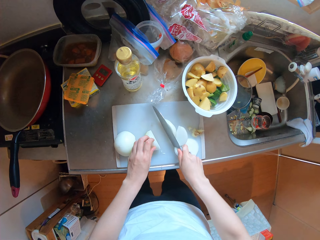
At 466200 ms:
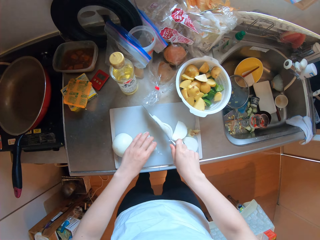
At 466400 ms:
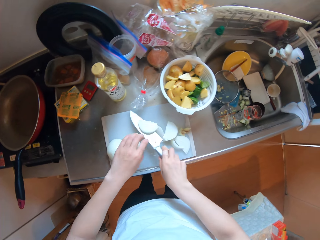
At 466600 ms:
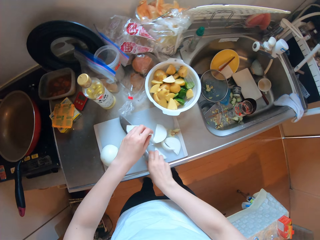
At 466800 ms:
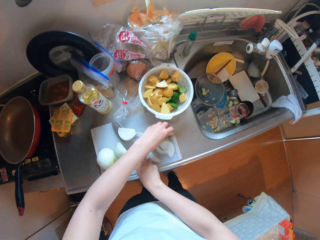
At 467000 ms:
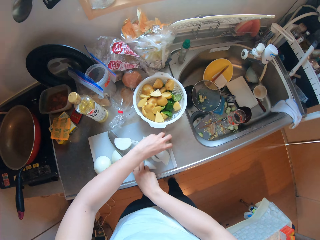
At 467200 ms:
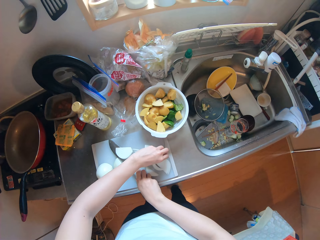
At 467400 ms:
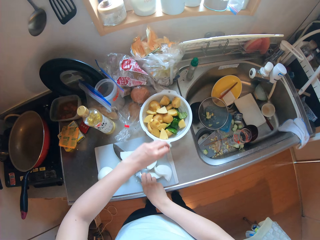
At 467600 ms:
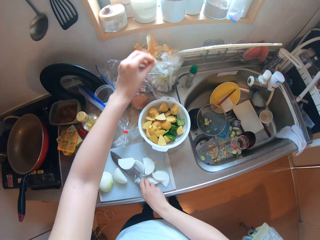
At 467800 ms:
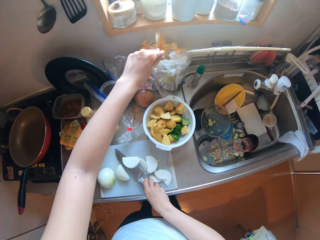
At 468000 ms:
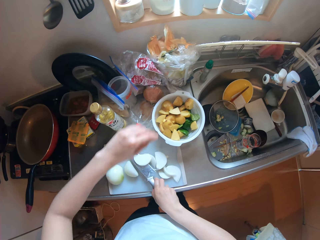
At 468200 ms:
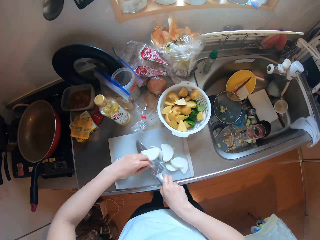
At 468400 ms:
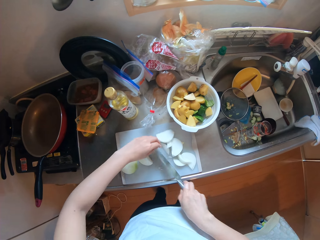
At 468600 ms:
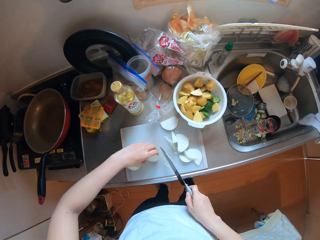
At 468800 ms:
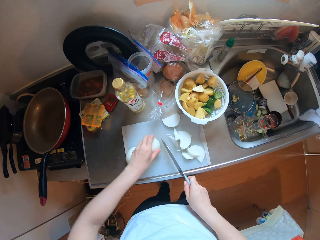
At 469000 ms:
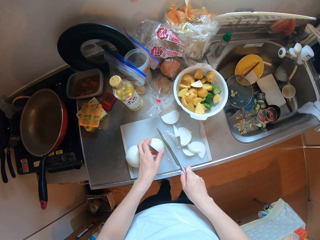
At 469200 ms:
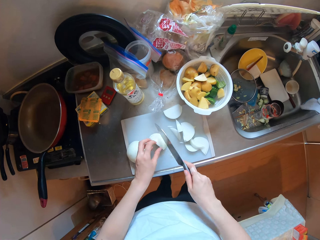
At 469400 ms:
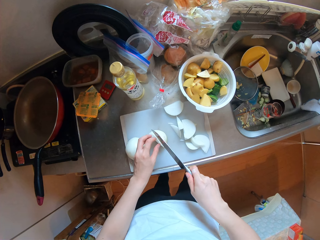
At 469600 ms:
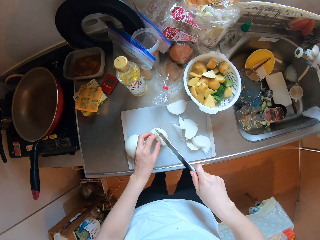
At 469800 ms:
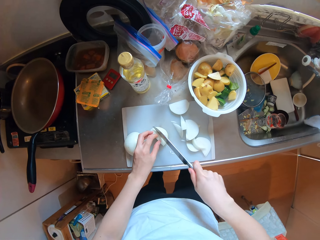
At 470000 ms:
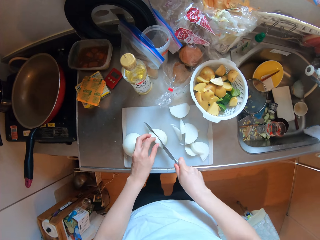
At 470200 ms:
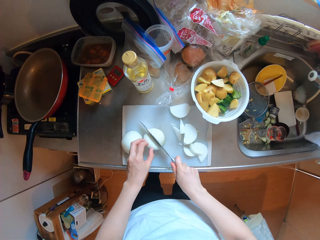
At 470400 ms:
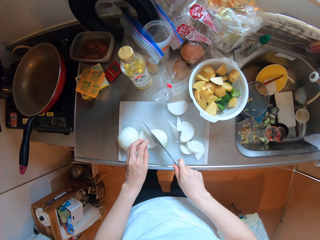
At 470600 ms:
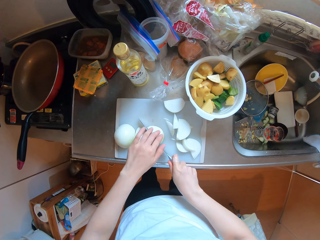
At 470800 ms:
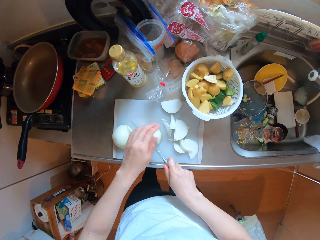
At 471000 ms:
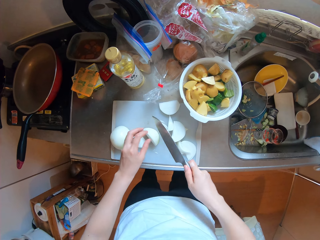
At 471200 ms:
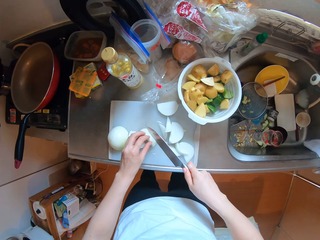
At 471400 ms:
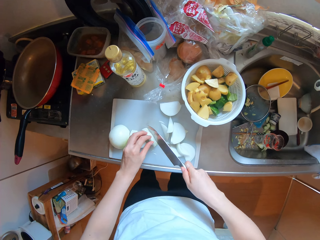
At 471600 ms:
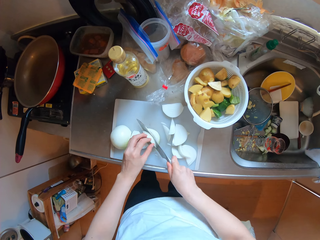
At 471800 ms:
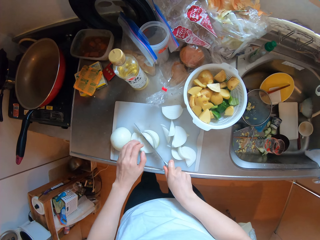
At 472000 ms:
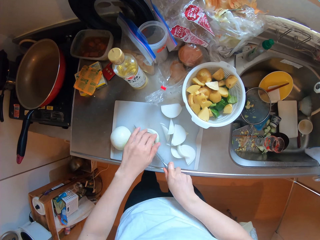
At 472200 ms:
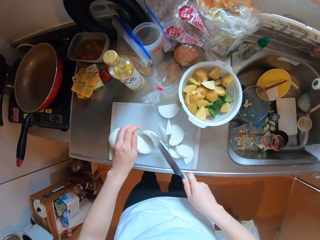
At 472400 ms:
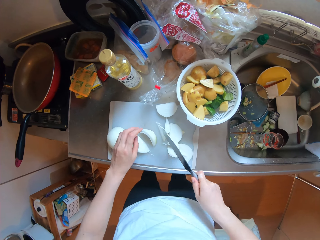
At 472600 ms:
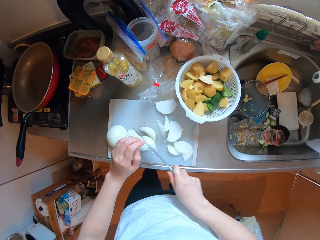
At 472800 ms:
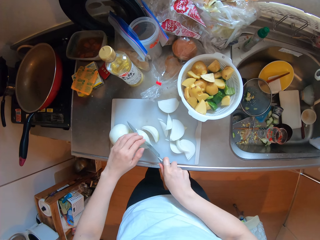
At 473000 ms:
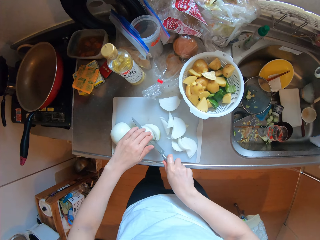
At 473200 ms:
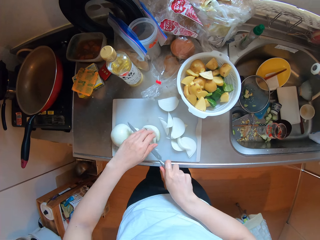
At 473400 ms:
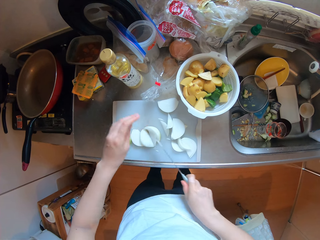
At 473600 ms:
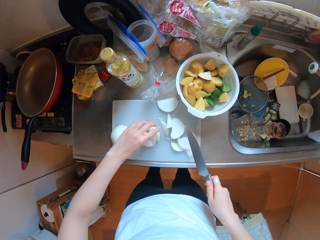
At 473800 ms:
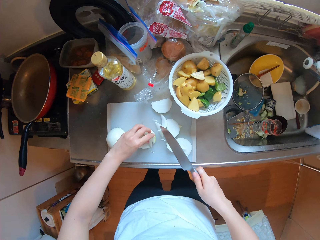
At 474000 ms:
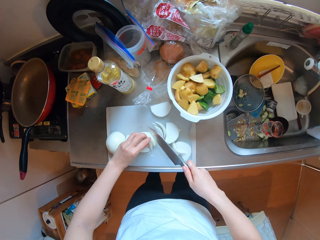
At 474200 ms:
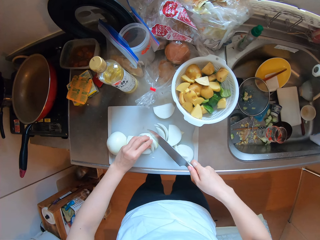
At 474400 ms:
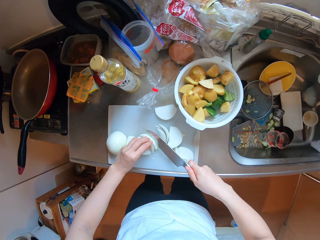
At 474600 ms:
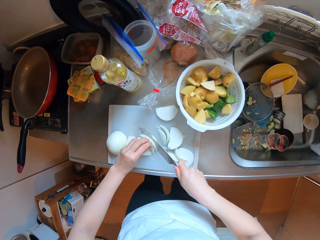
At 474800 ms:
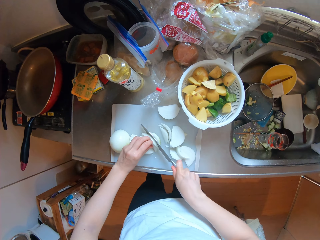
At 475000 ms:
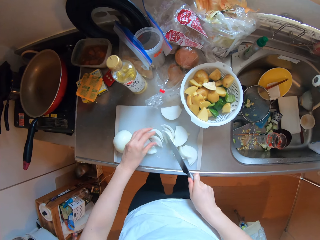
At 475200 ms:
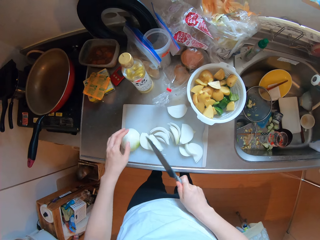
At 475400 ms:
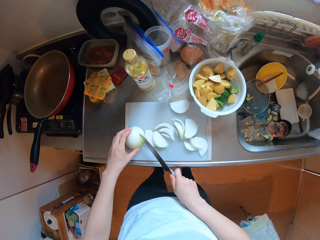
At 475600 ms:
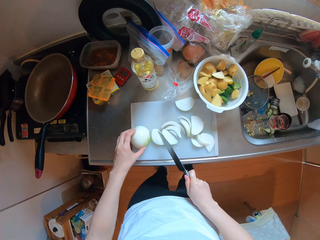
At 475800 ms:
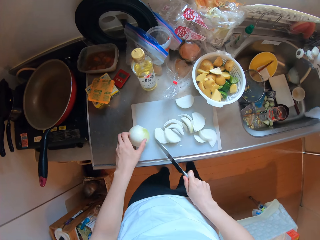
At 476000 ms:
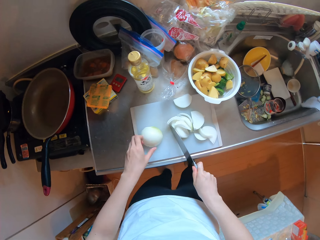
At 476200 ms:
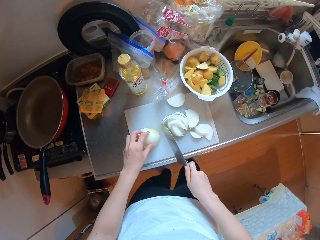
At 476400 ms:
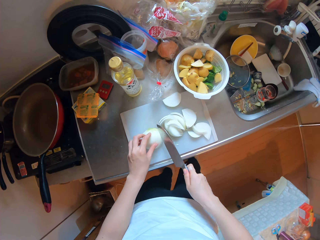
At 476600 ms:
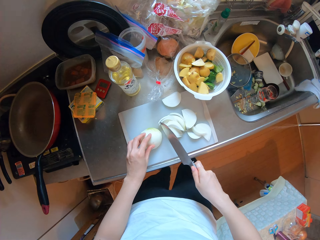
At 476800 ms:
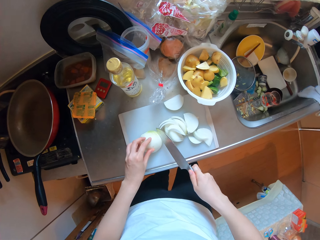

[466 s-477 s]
The camera wearer picks up the base of the onion on the chopping board with her left hand. She throws the base in the nylon on the countertop. She cuts the onions on the chopping board into small pieces.

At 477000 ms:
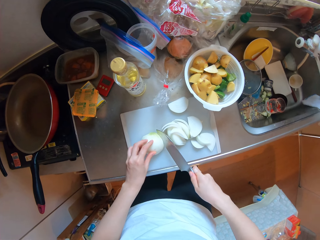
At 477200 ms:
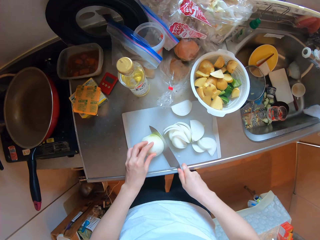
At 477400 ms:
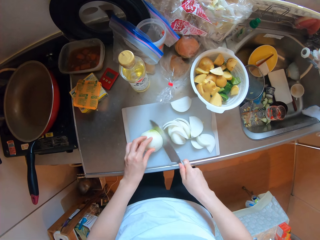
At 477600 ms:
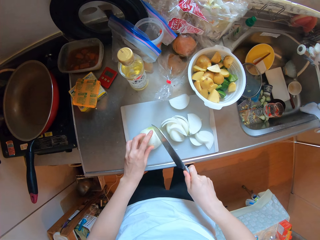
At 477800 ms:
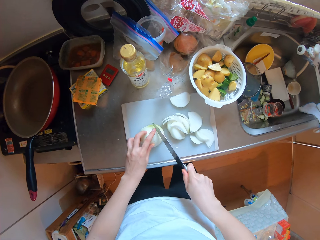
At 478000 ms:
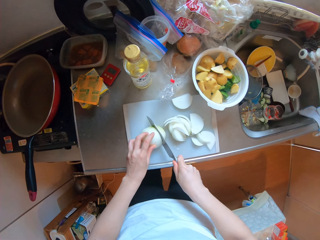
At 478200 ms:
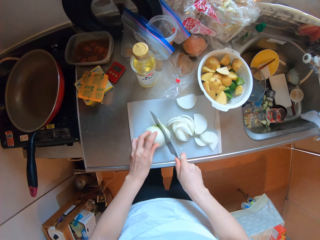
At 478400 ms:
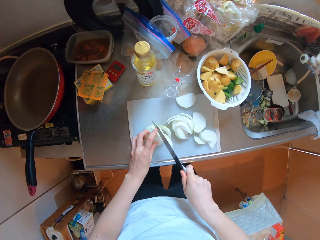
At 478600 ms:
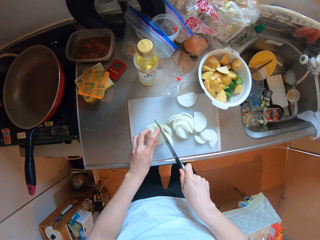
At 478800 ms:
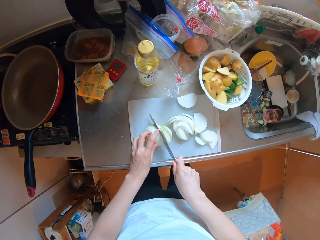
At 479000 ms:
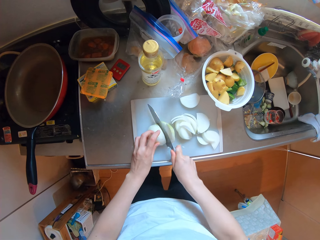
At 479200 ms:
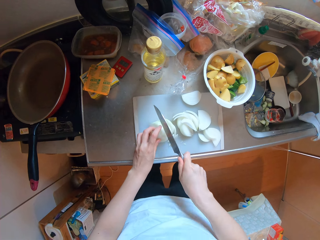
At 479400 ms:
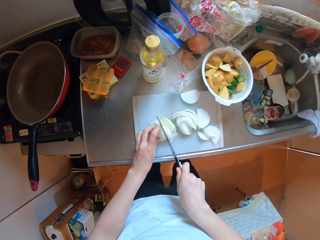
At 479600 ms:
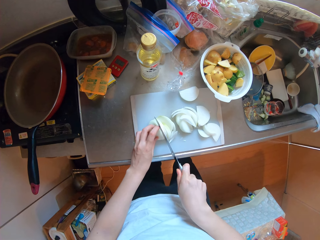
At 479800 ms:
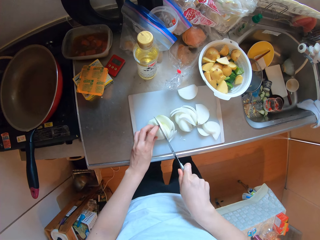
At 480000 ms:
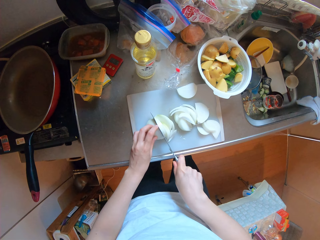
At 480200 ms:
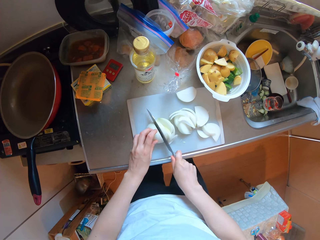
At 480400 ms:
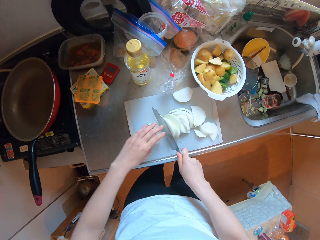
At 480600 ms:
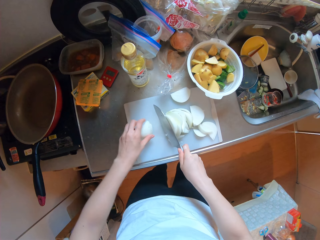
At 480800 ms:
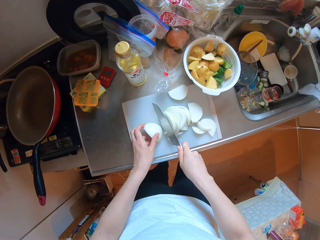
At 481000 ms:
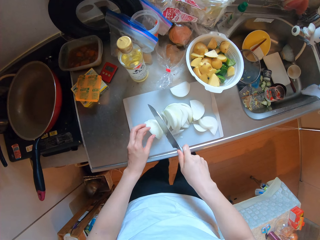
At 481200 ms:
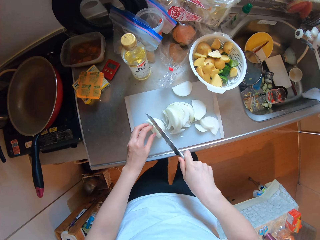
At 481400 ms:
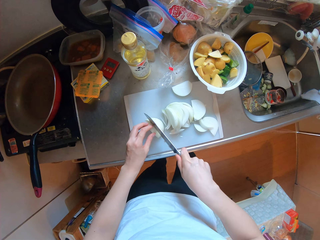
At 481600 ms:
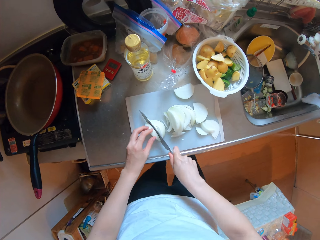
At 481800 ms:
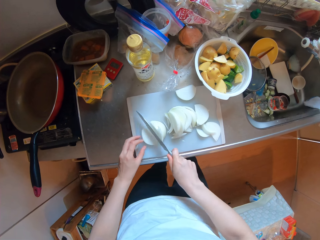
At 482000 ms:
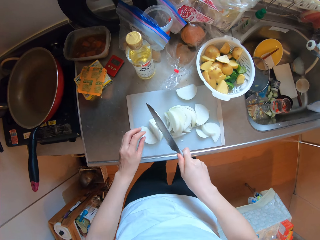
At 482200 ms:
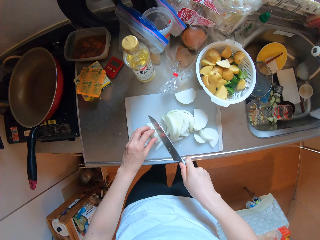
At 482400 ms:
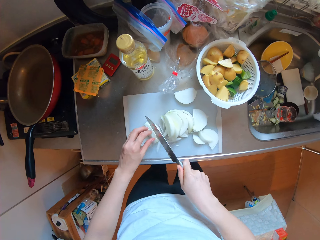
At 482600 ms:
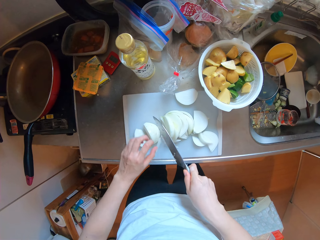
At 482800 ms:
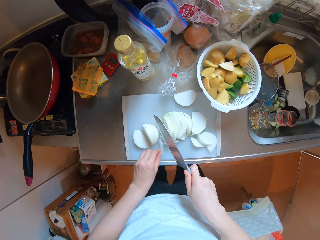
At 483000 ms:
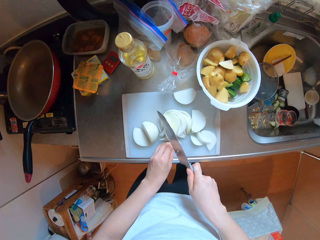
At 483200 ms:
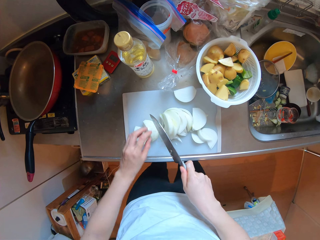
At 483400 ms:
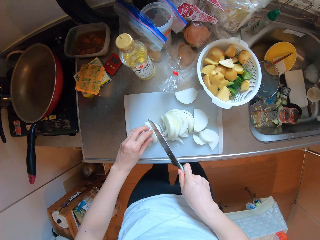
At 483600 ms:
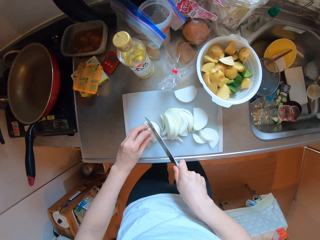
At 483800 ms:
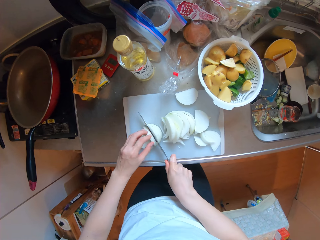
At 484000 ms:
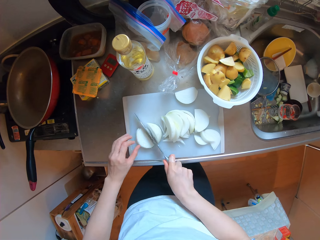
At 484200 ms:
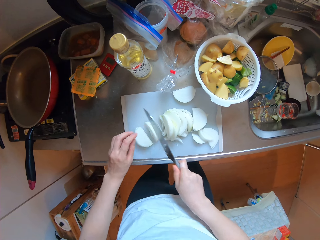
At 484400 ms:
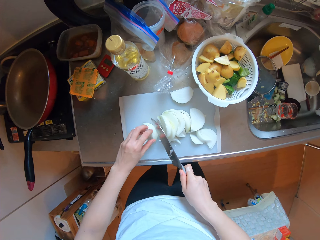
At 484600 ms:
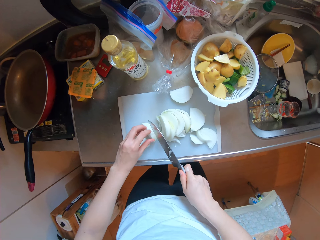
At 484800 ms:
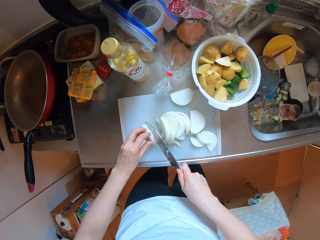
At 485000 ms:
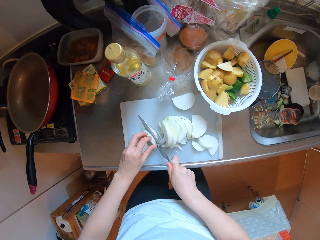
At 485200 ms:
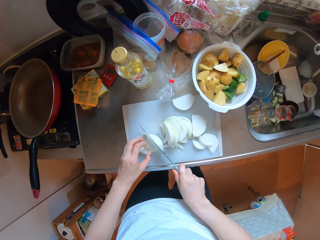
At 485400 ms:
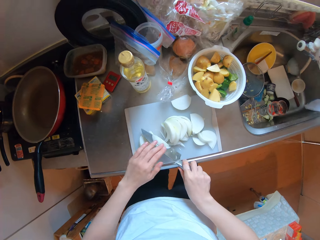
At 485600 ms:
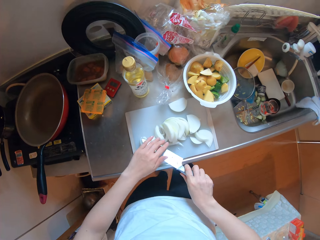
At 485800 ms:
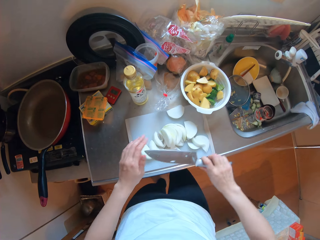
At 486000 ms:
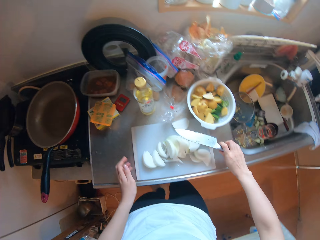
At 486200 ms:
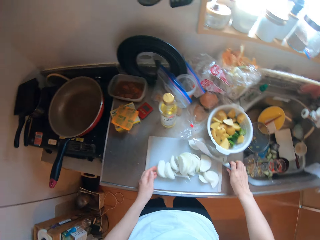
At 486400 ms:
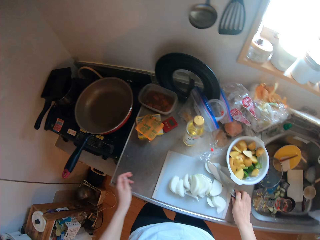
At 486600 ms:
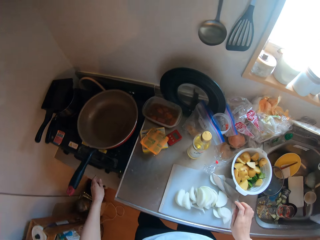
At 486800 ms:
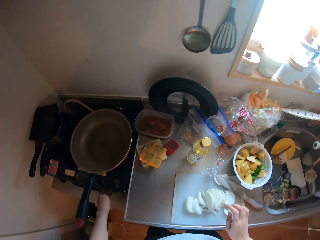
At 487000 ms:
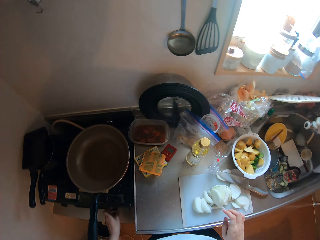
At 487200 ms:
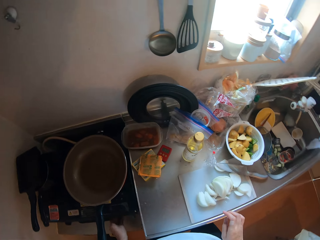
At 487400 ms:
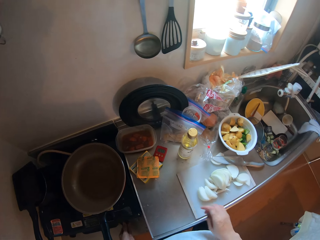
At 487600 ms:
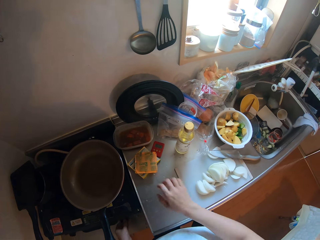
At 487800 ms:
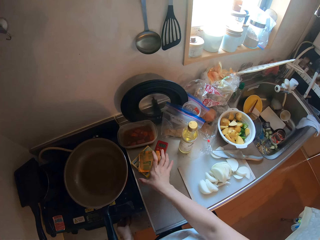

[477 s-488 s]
The camera wearer puts the knife on the chopping board. She adjusts the stove knob with her left hand. She puts on the heat.
